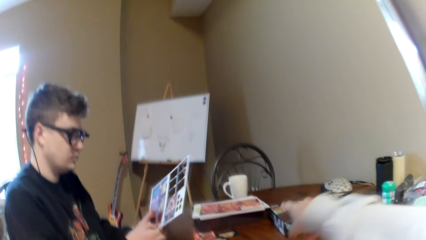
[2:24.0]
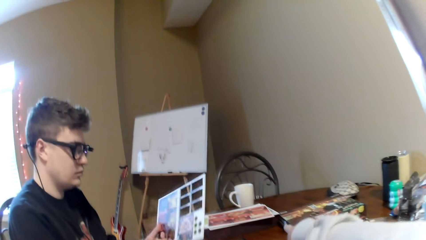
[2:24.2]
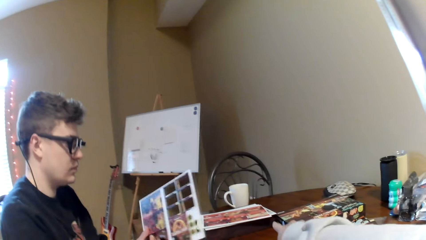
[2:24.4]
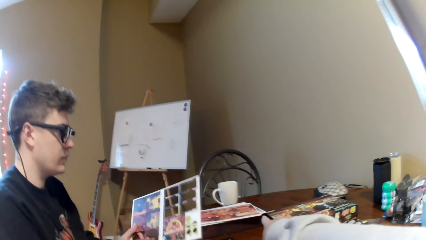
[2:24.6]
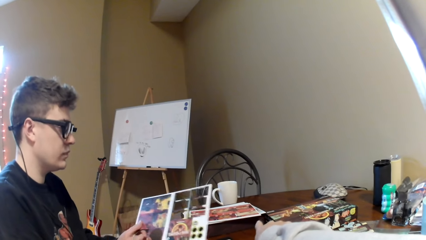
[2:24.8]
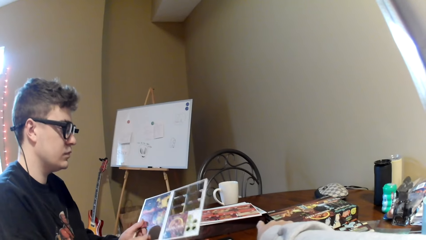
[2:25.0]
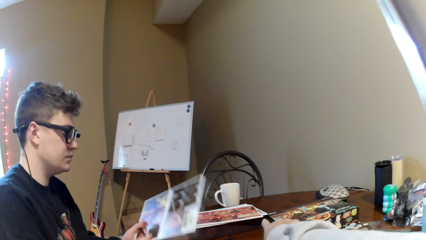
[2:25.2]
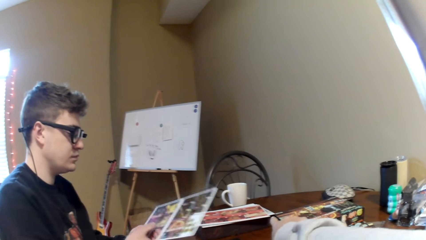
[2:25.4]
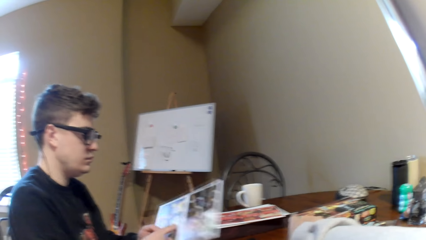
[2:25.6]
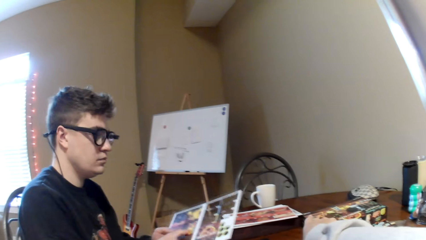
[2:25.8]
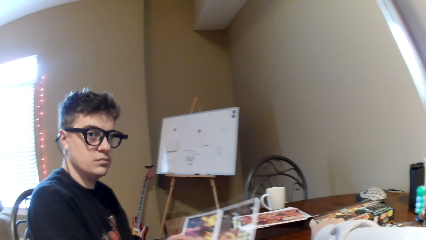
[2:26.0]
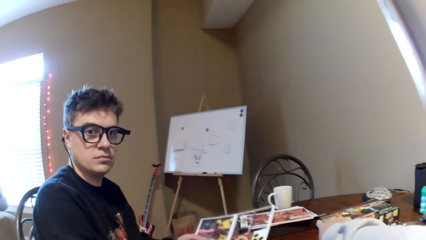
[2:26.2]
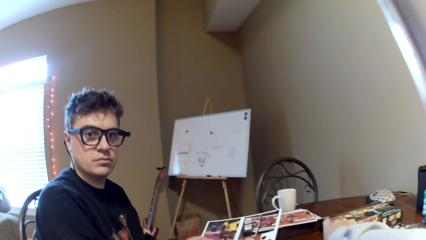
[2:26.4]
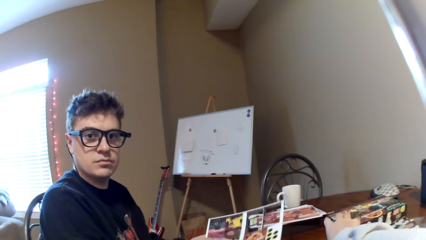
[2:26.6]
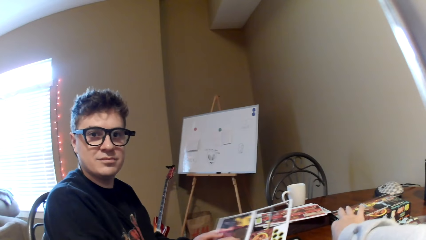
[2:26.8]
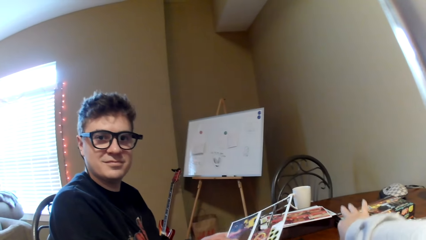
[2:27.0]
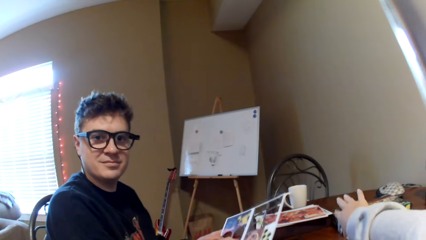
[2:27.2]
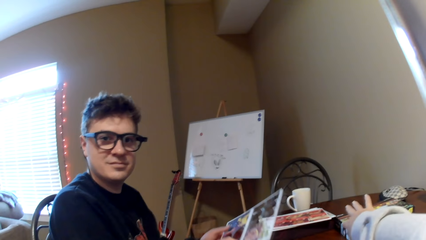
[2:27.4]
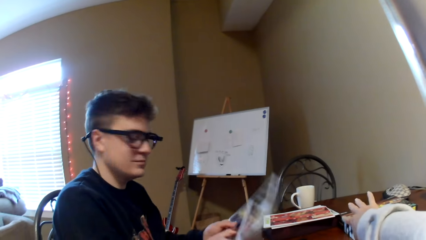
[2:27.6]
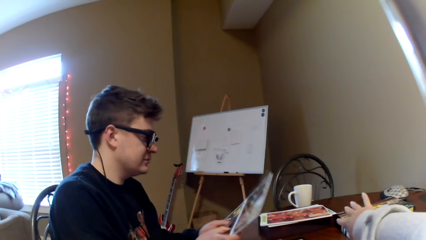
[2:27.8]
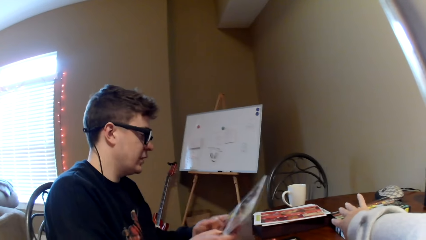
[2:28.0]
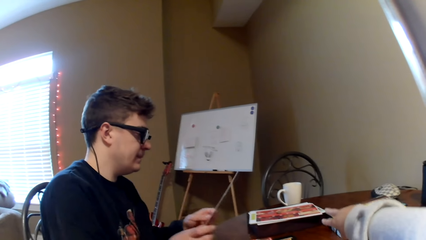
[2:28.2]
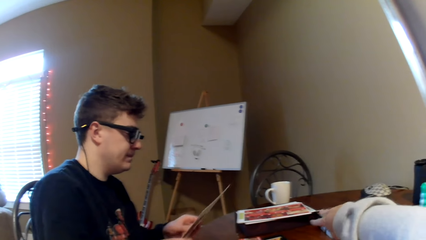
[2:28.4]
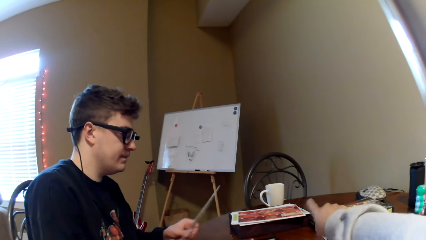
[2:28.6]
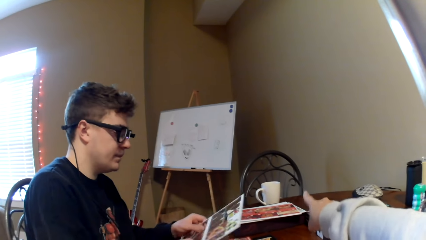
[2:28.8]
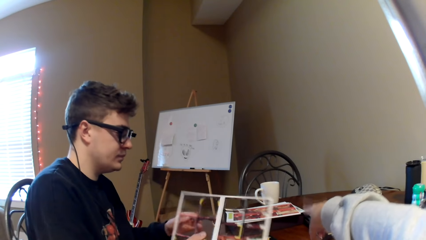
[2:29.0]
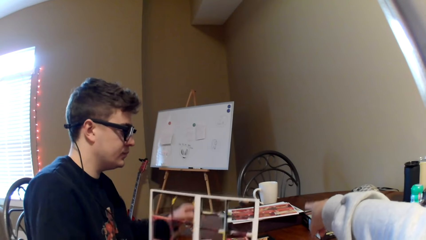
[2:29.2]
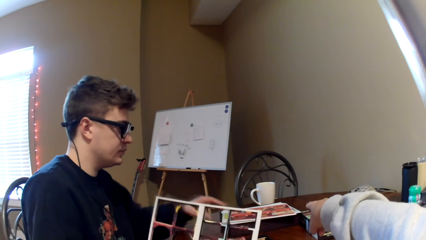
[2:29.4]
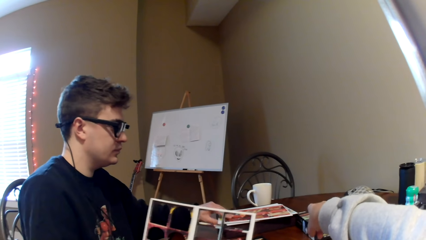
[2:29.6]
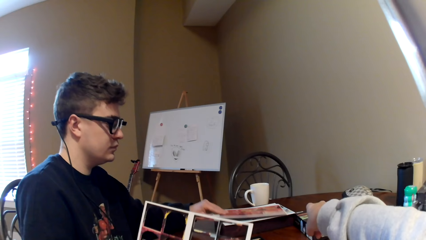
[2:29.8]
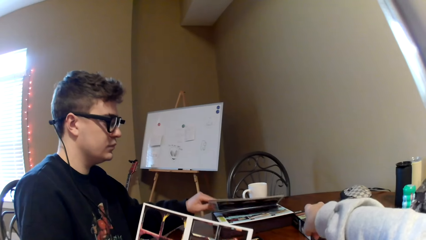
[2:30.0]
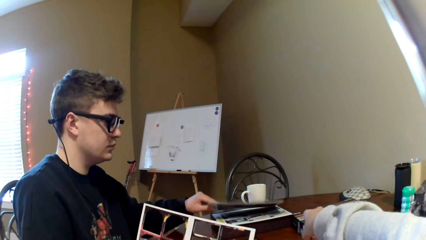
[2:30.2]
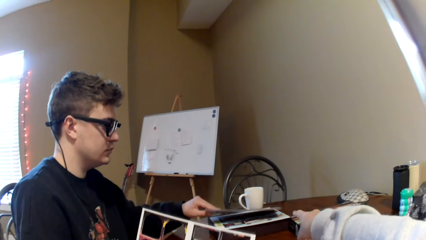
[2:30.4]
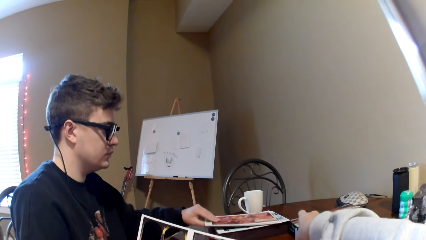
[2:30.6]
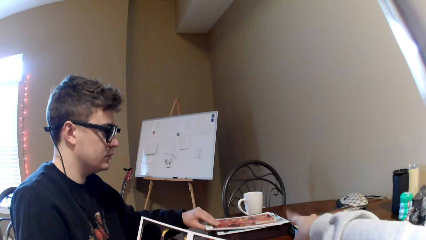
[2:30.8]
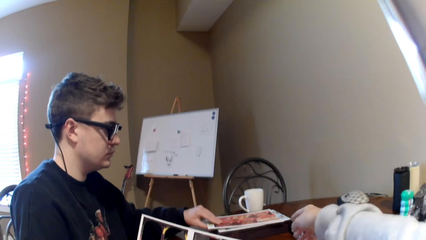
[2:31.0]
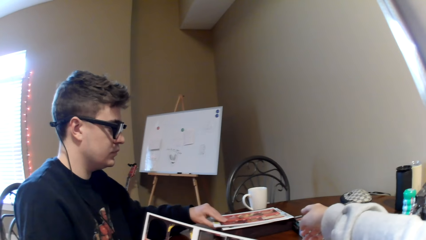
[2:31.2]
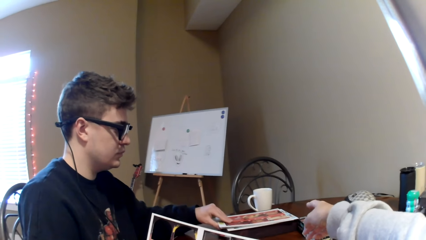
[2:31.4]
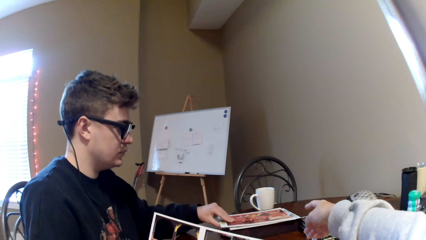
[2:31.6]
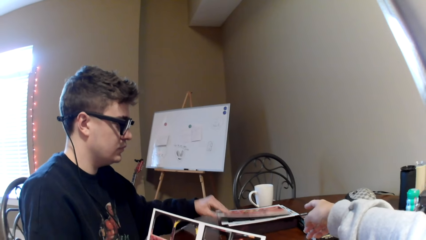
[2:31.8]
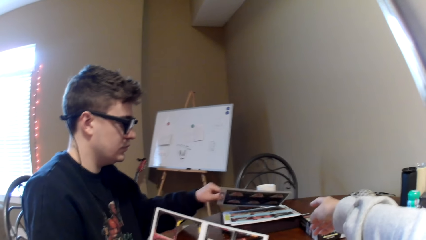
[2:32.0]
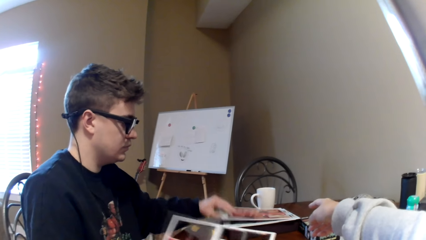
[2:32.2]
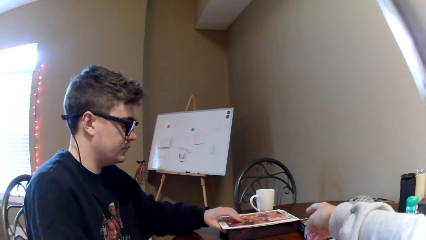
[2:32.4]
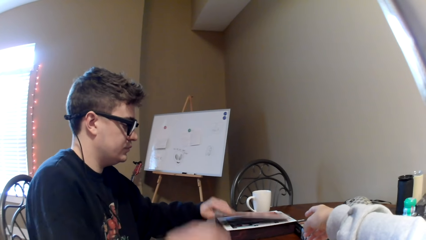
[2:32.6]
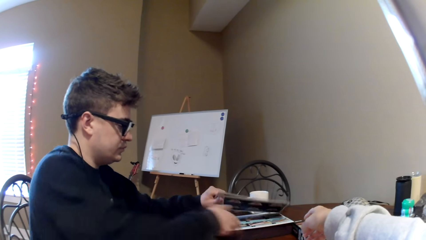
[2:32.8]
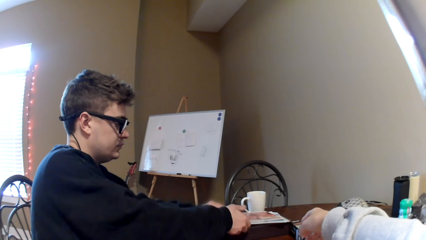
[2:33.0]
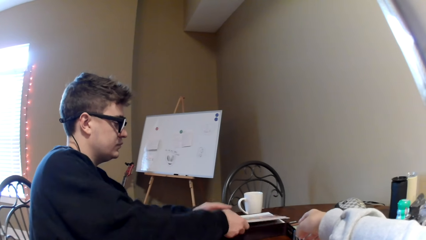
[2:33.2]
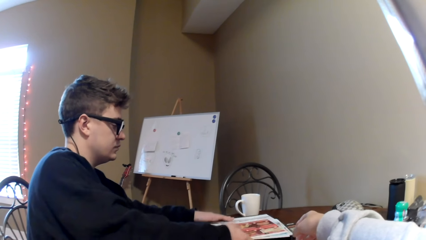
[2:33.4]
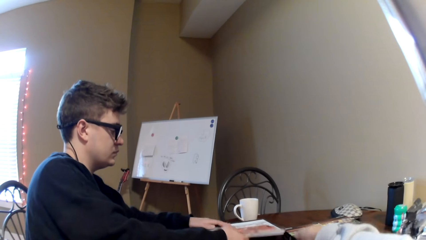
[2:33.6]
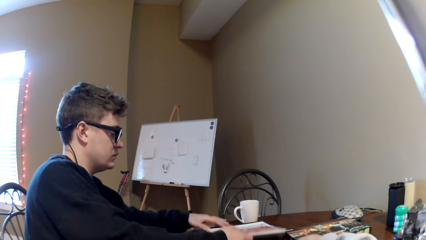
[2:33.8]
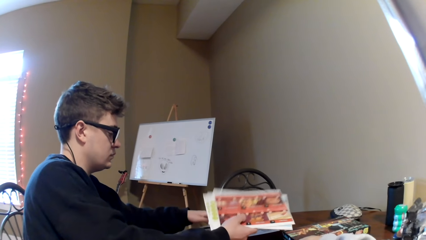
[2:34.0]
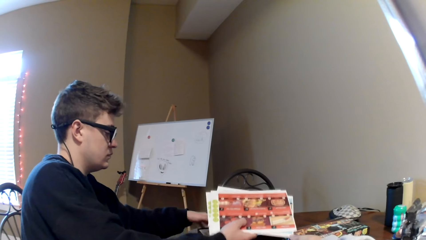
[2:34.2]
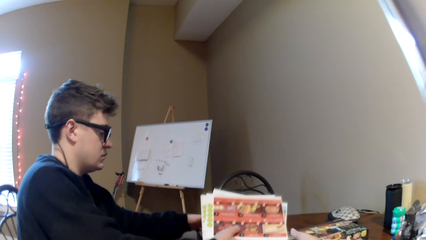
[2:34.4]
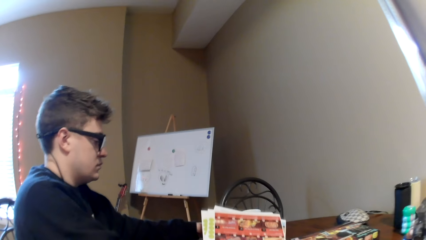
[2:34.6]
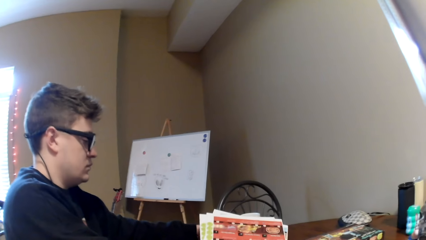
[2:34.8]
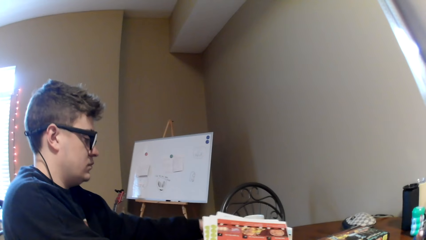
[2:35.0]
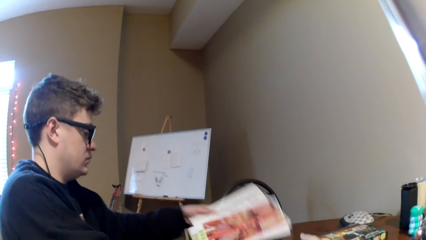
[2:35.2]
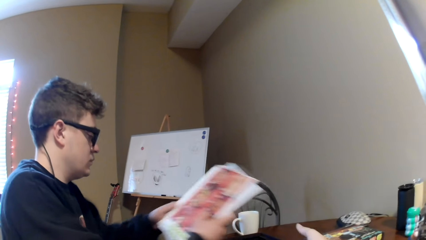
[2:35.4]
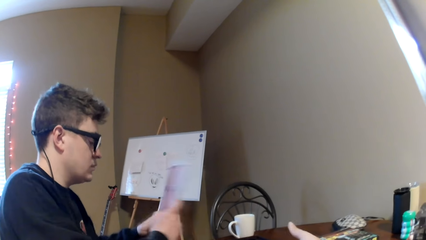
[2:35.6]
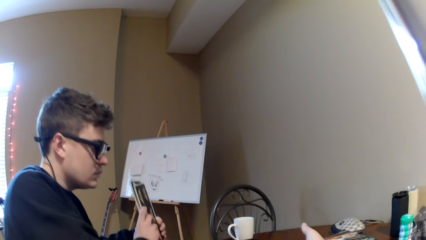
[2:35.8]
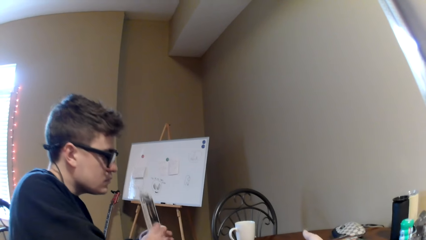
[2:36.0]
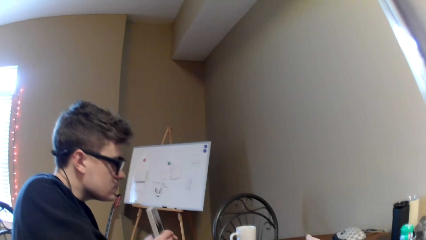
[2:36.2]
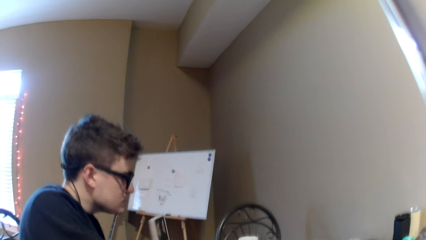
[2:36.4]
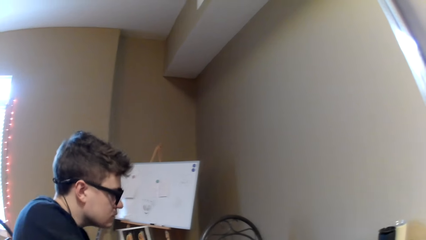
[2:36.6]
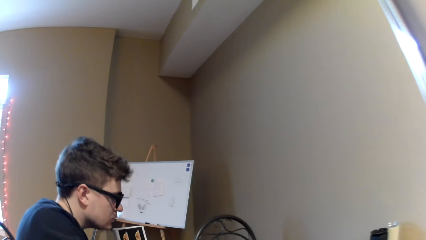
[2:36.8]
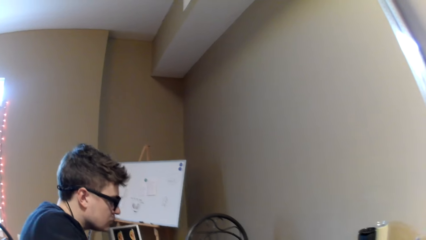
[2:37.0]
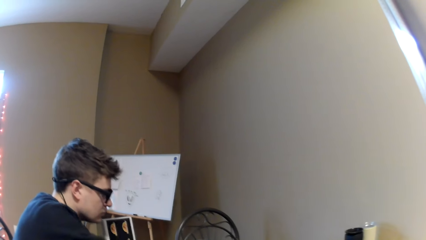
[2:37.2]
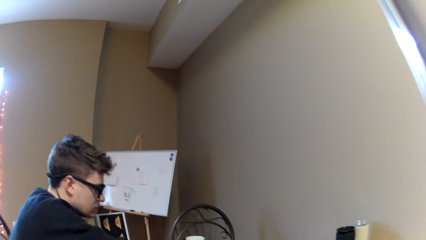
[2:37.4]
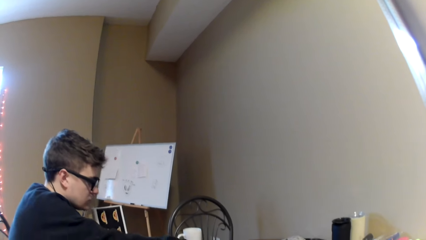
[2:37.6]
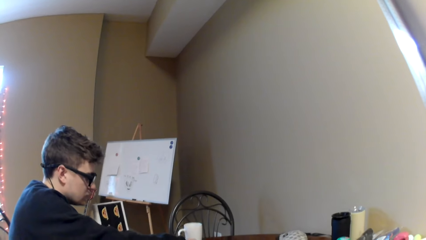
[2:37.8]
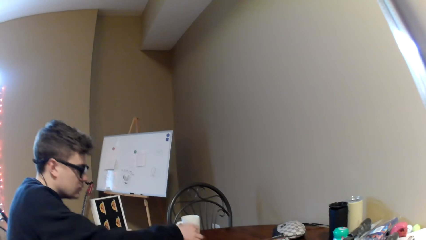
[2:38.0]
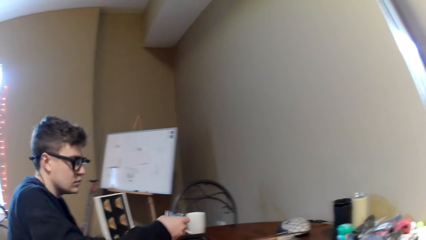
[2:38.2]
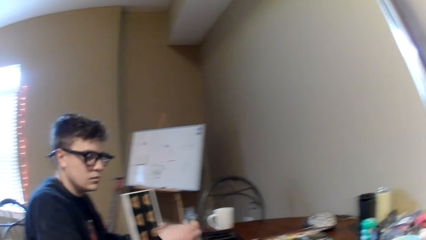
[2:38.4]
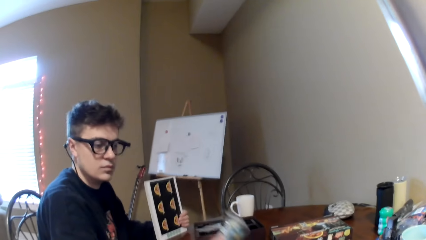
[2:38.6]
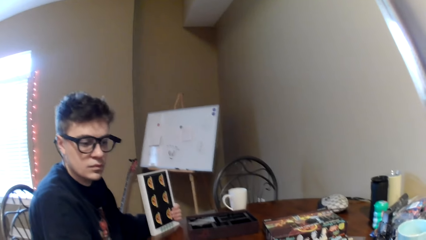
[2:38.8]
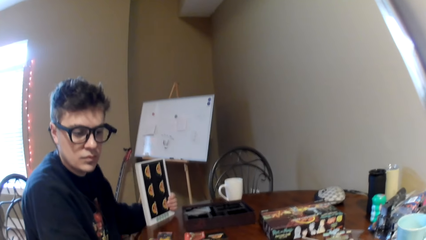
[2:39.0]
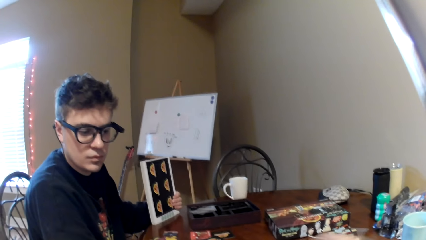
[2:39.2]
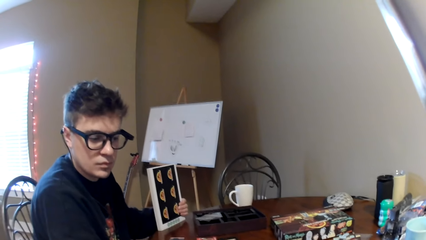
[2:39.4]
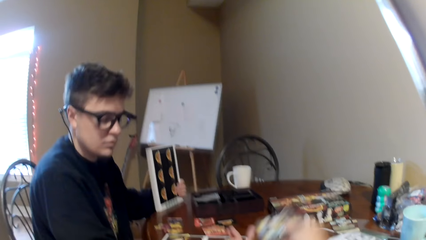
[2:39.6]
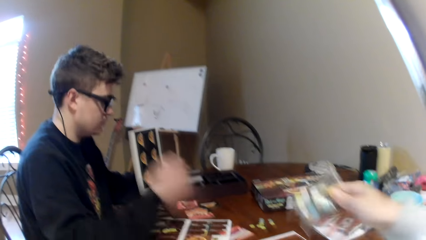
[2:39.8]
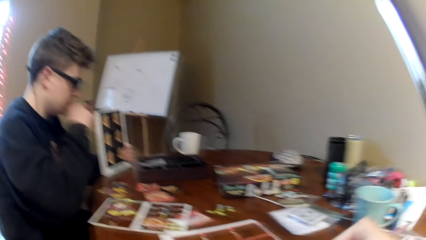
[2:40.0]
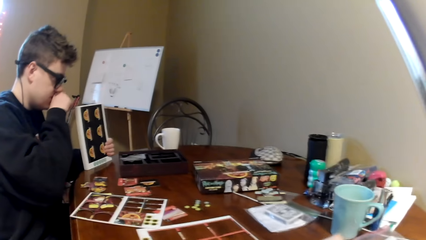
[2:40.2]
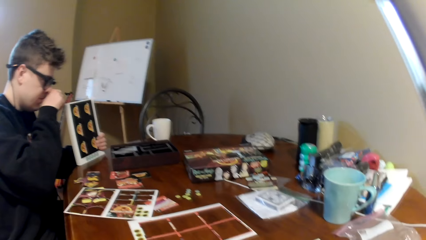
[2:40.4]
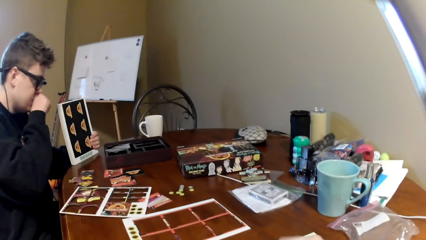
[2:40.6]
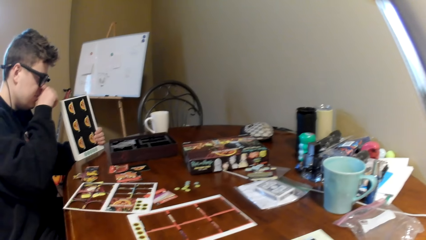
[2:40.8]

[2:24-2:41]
A man removes the cards from the board. The camera wearer lifts the right hand and points at the boards. The man removes the playing card from the board and converses with the camera wearer. The man removes the playing card from the board. The camera wearer points at the board. The man holds the boards, touches the board, puts down the card holder, looks under the boards, lifts the boards, and holds the boards on the table. The man looks at the board, holds the plastic packet, and looks at the table. The camera wearer takes the plastic packet from the man. They move the right hand.
